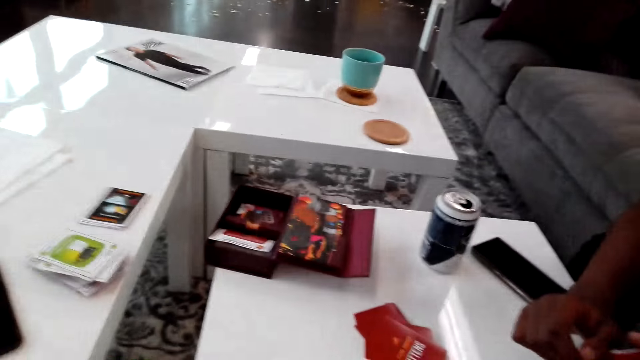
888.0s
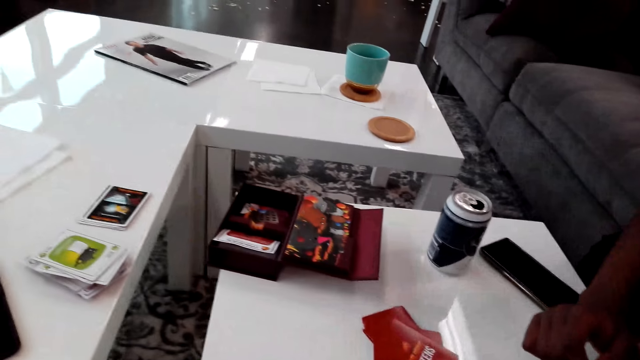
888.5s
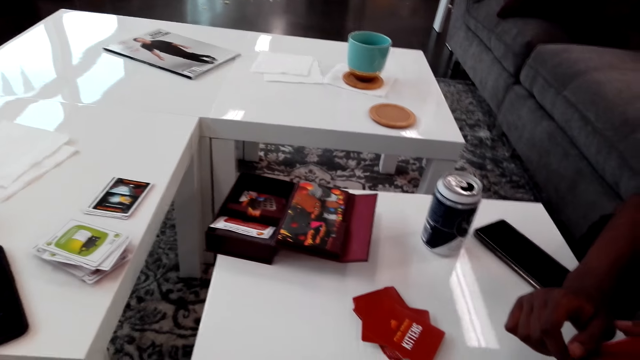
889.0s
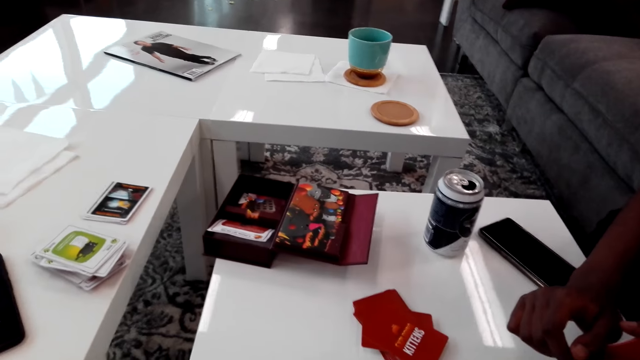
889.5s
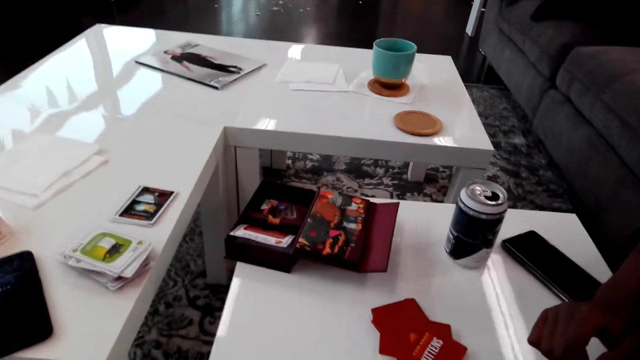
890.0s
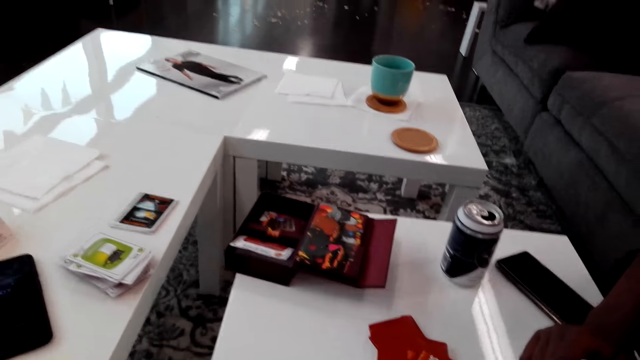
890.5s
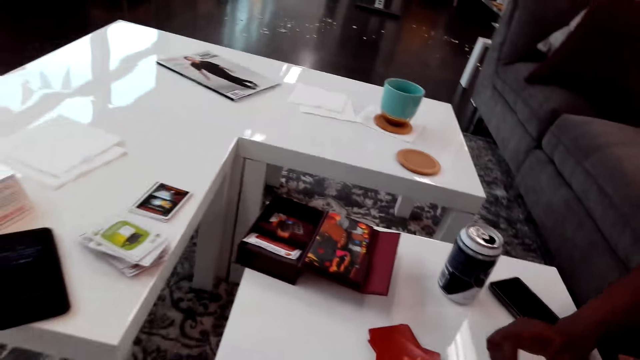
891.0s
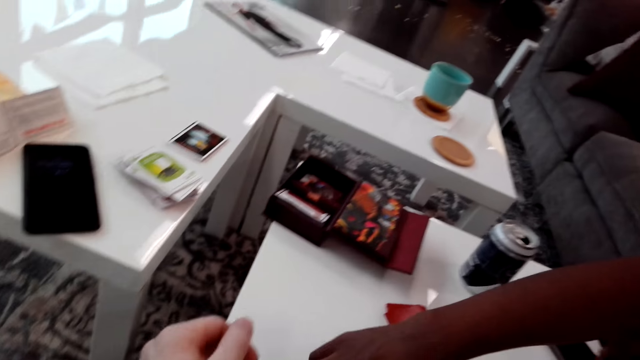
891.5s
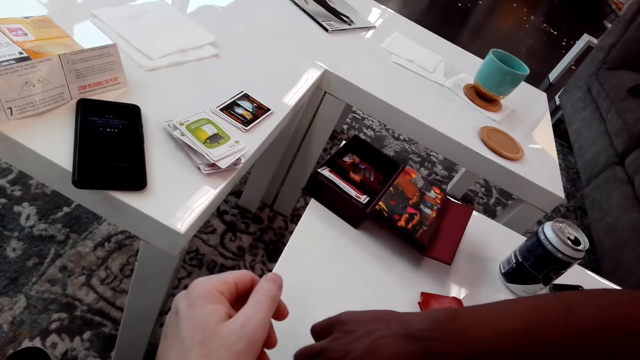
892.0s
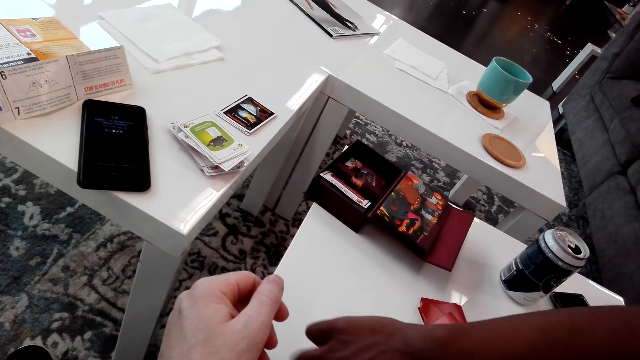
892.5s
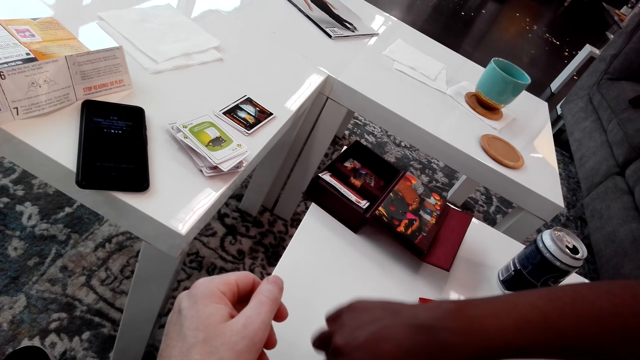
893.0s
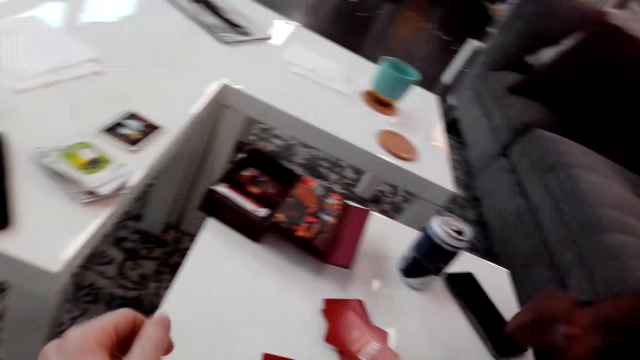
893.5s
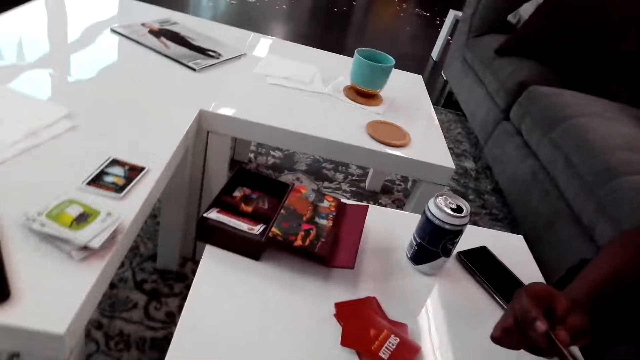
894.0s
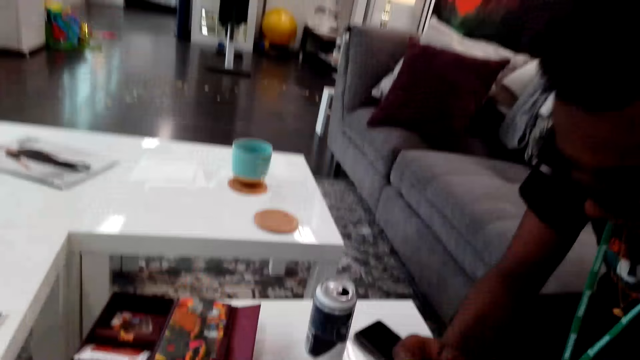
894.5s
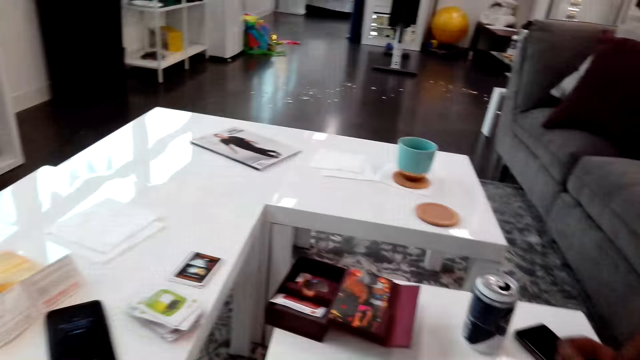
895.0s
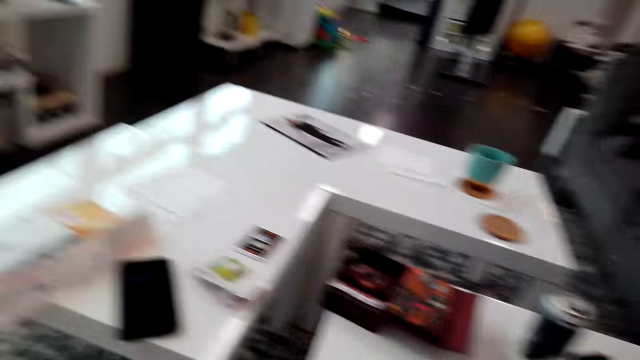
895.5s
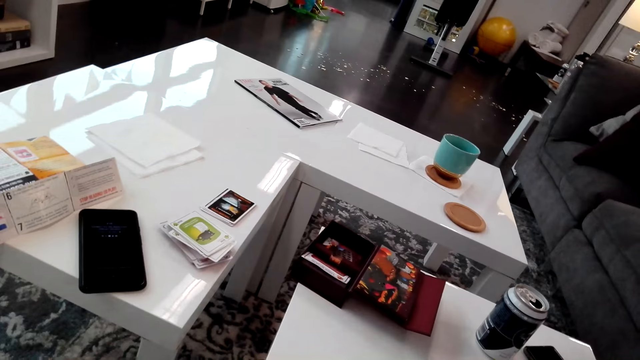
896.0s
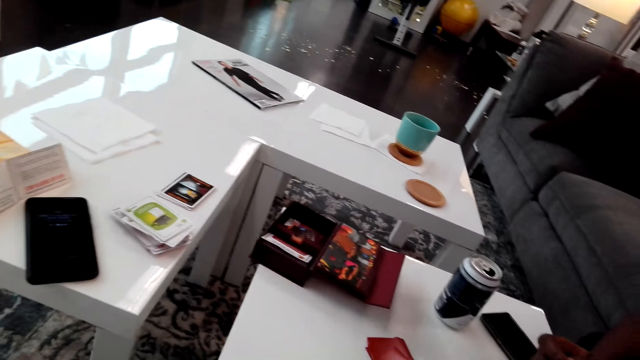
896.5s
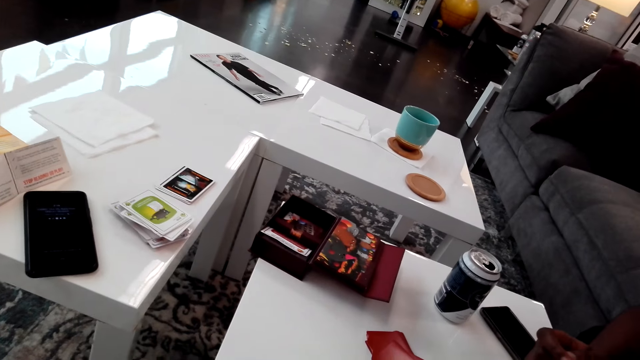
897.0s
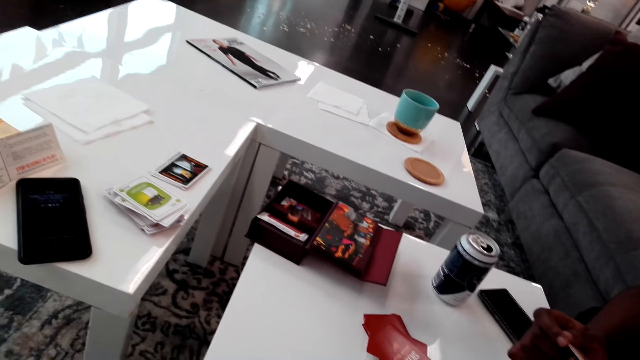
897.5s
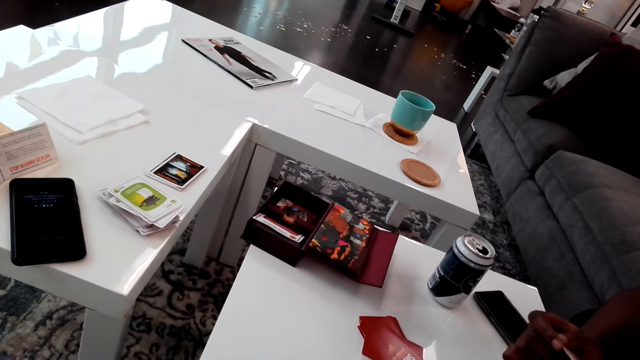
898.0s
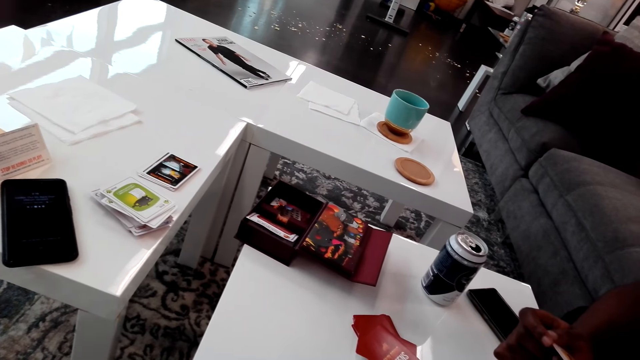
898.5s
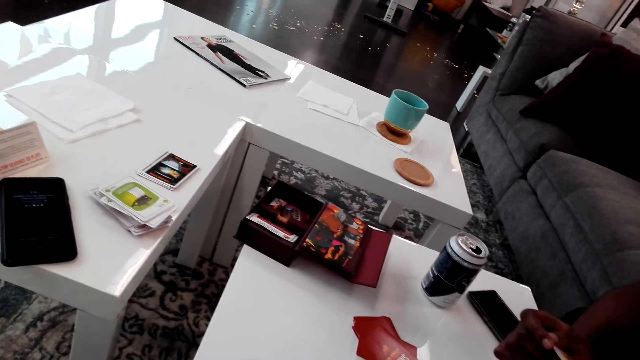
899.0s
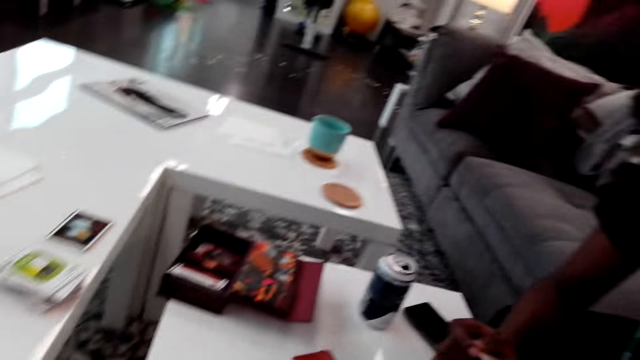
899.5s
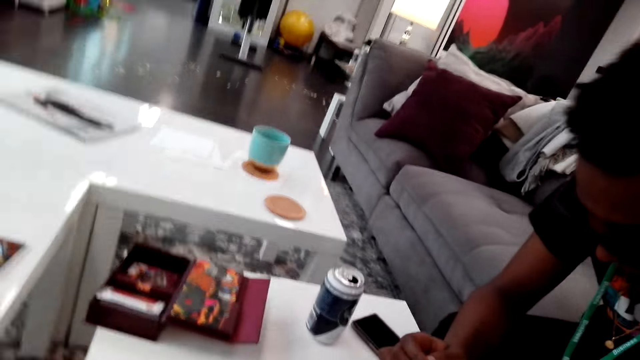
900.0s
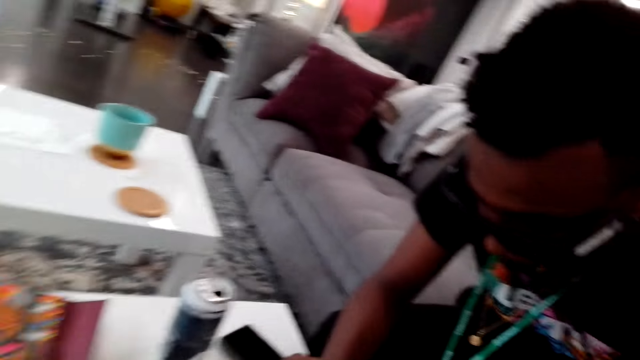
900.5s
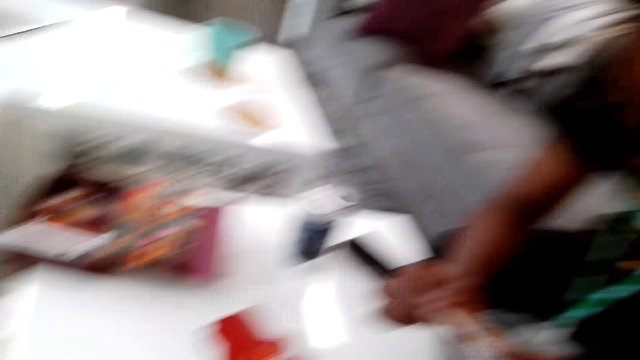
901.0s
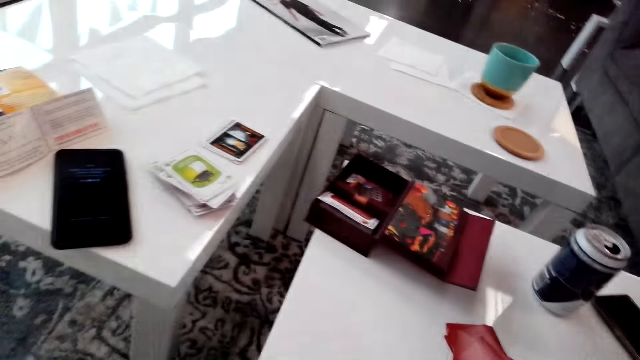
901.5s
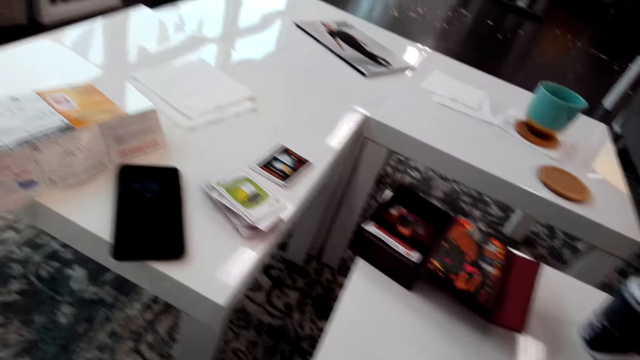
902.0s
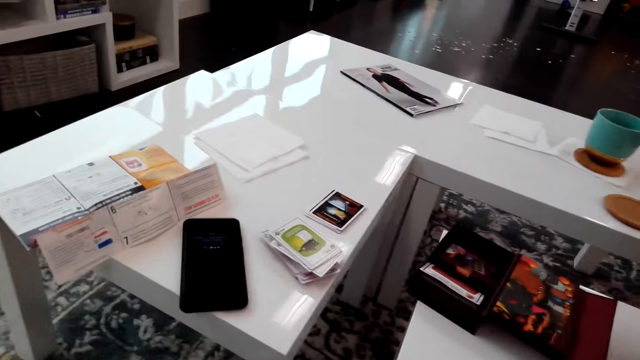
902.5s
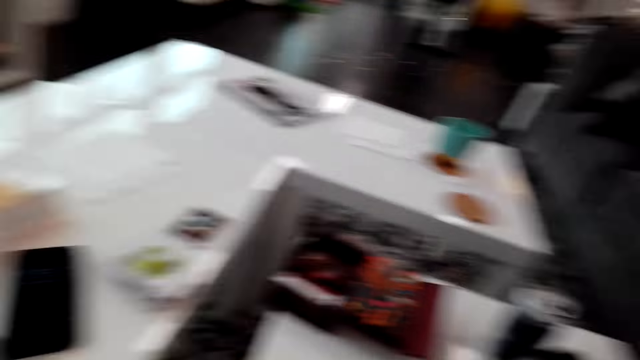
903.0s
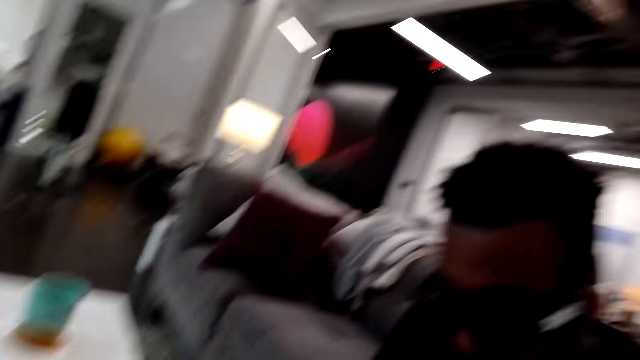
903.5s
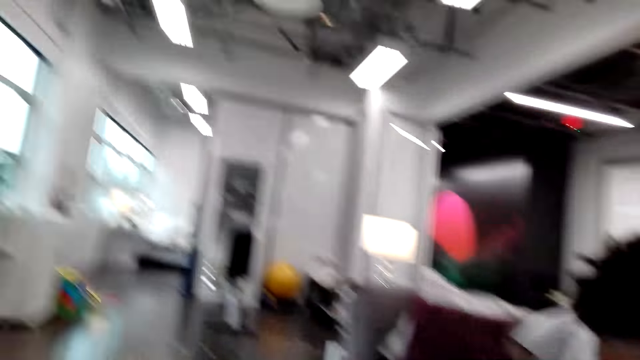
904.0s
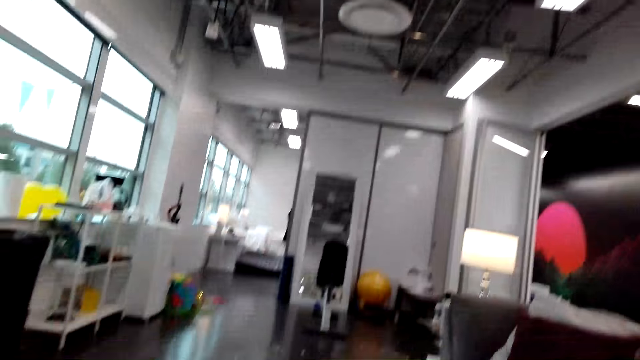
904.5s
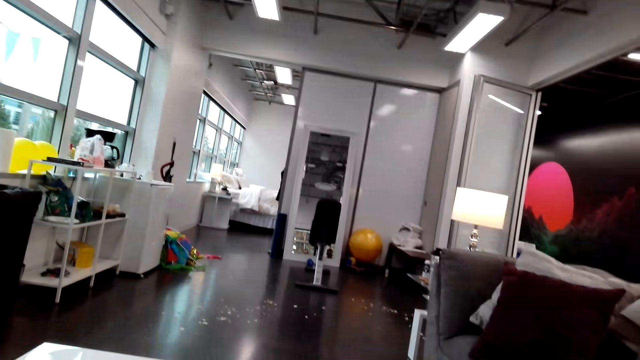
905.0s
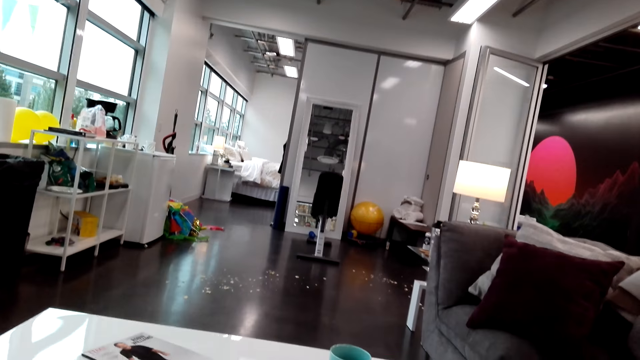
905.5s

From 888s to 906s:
The camera wearer plays the cards. They look around. A man picks up the cards. The camera wearer looks around. They talk.

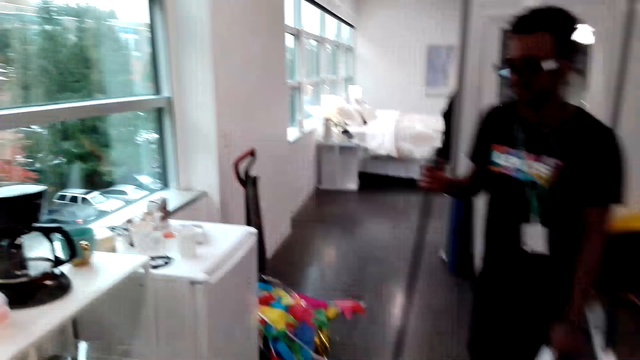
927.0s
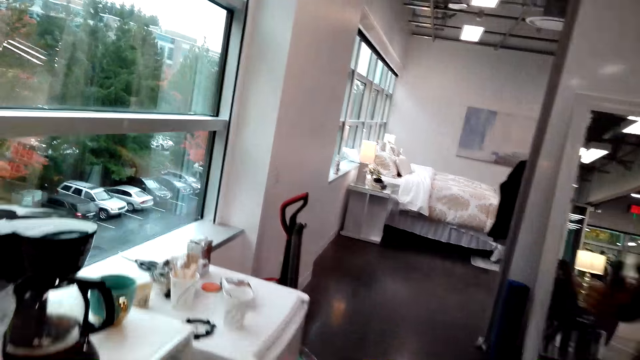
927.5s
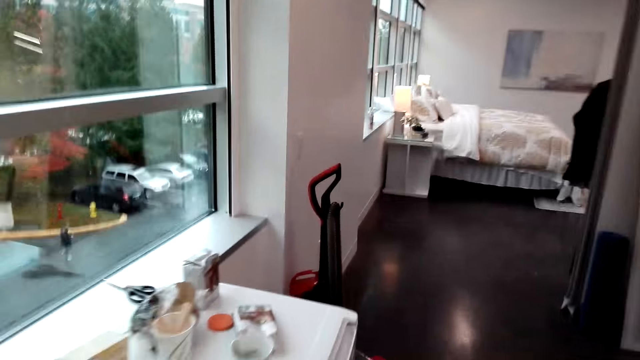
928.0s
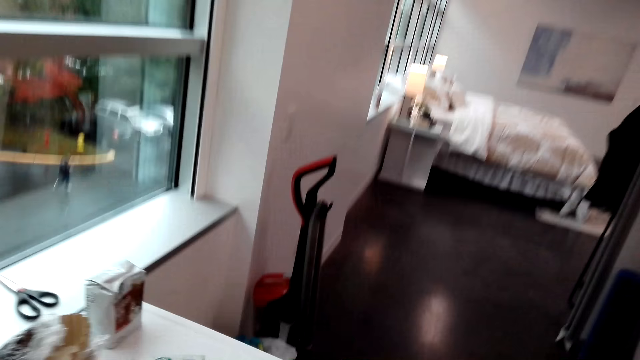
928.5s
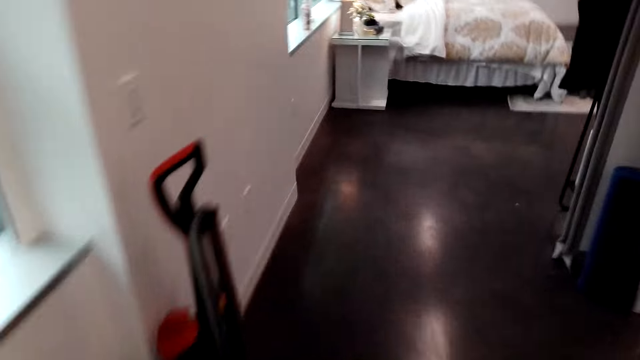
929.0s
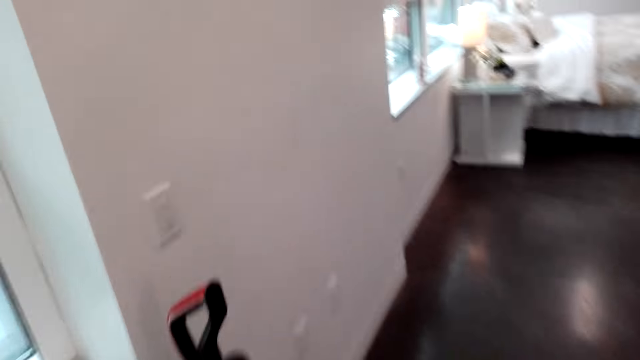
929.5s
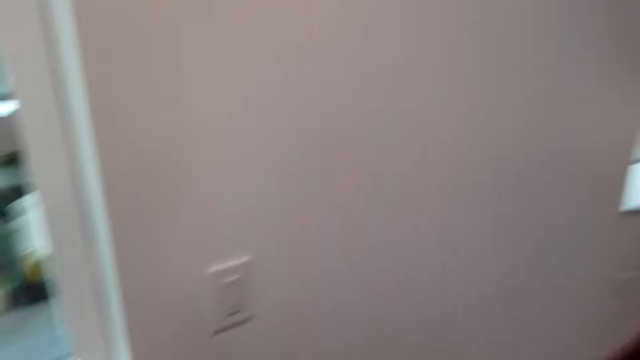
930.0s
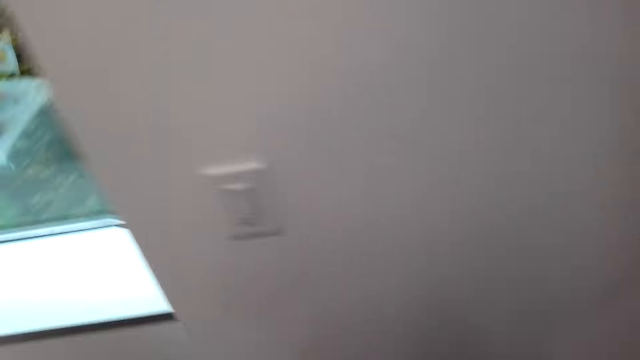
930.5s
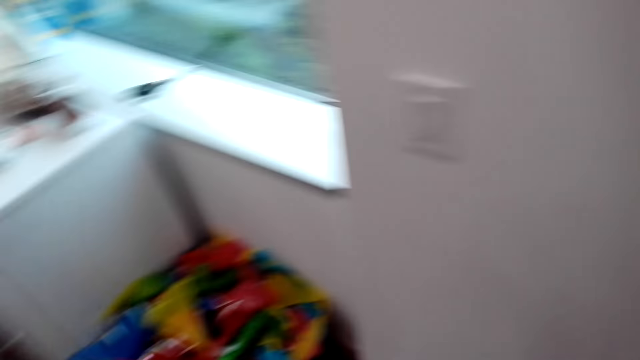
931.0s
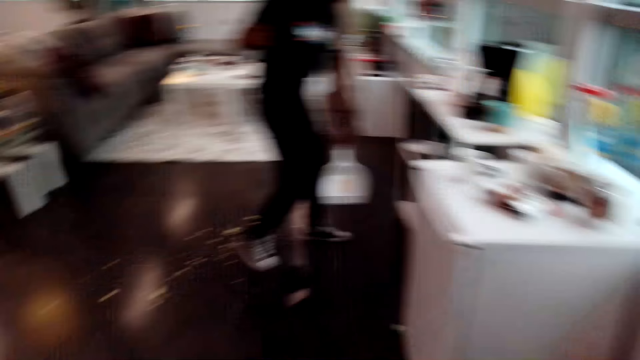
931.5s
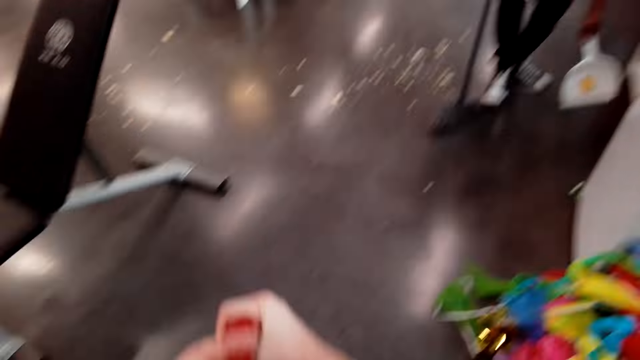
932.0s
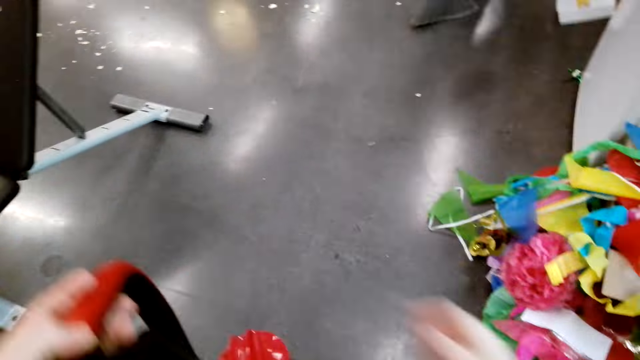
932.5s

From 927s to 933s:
The camera wearer moves around. They take a vacuum cleaner.
